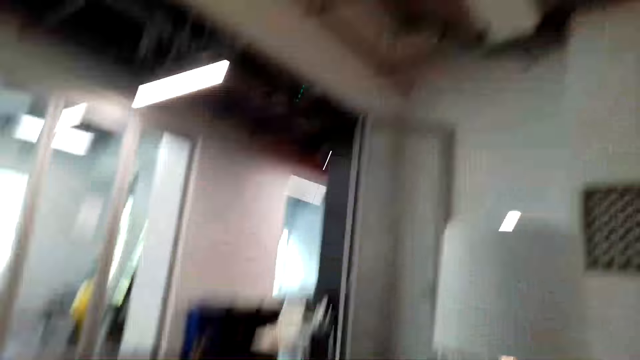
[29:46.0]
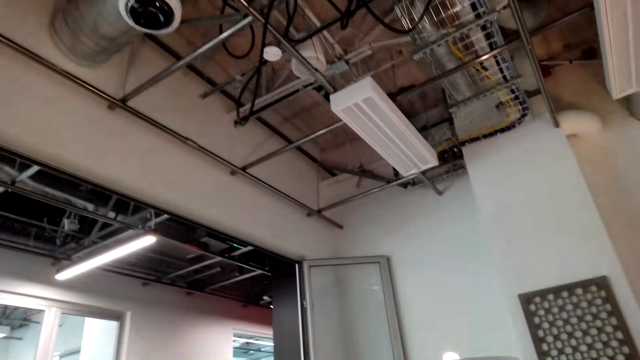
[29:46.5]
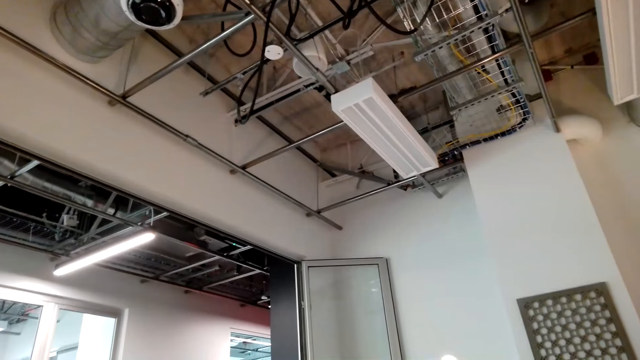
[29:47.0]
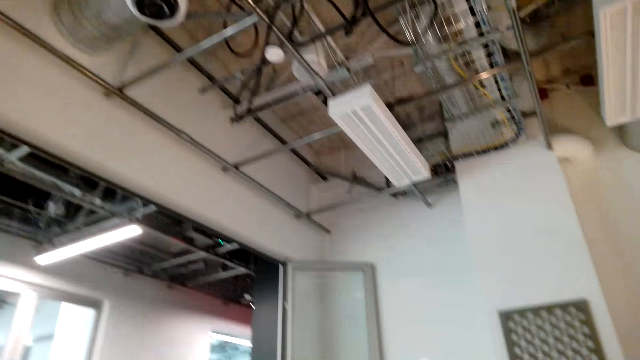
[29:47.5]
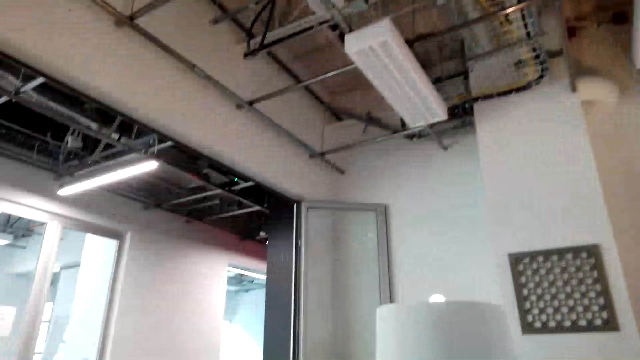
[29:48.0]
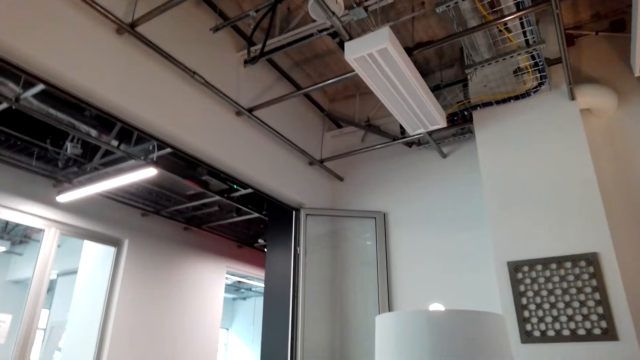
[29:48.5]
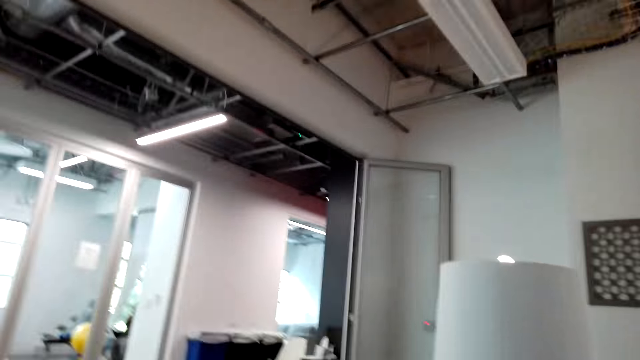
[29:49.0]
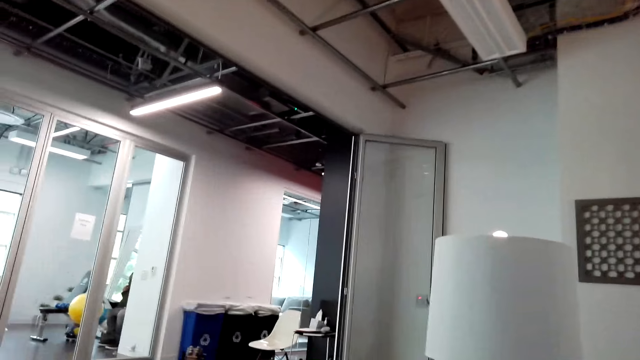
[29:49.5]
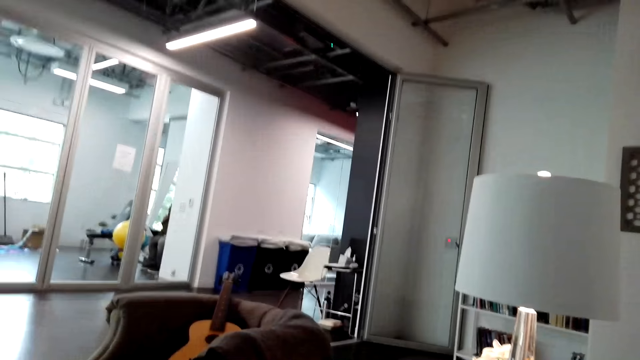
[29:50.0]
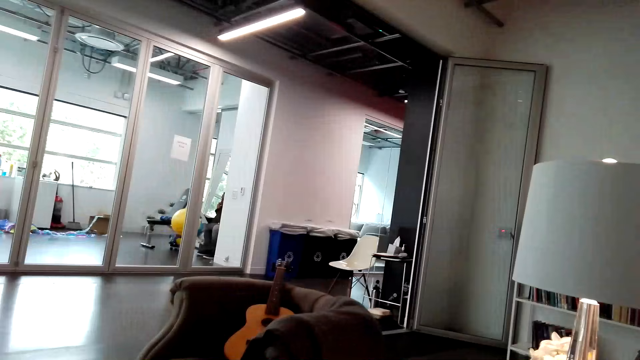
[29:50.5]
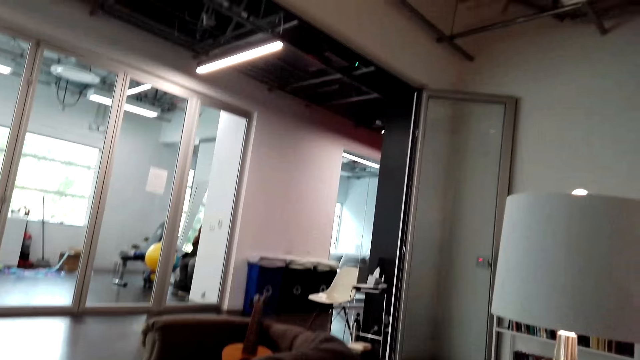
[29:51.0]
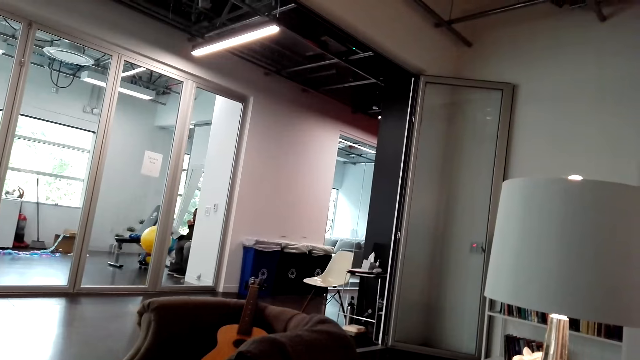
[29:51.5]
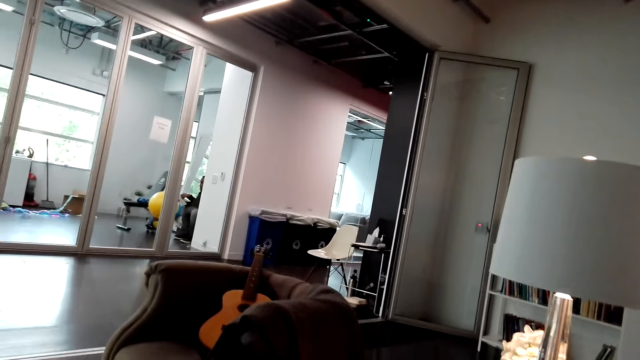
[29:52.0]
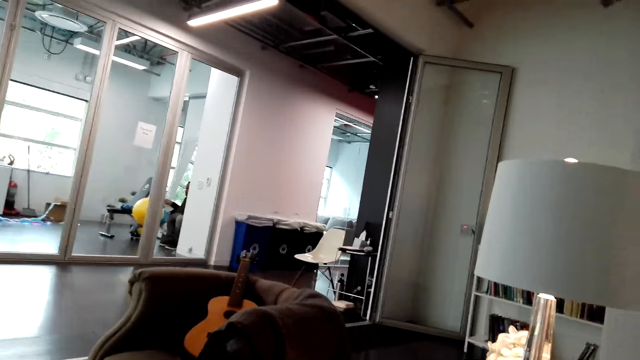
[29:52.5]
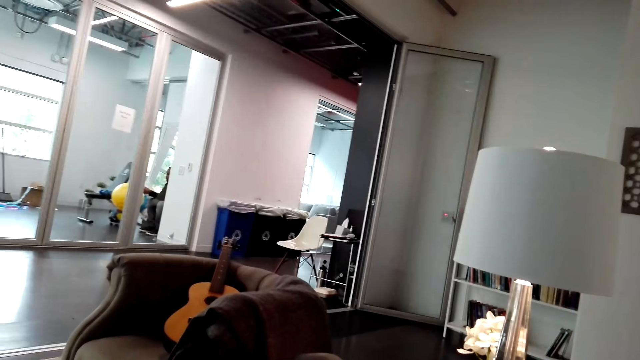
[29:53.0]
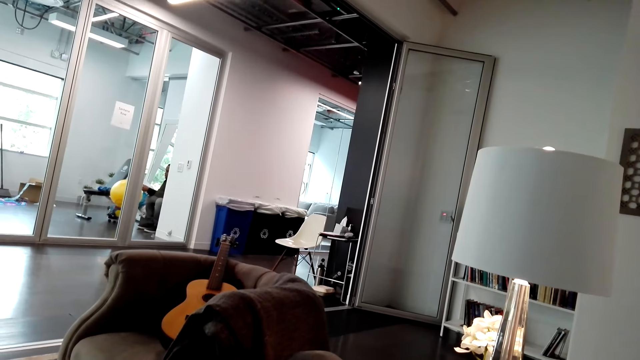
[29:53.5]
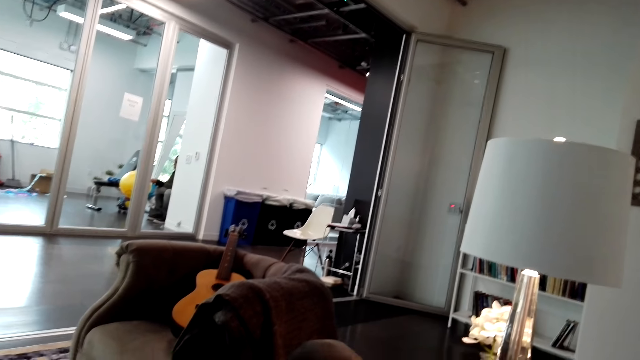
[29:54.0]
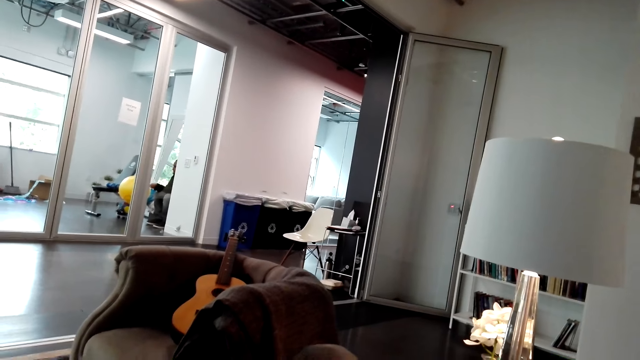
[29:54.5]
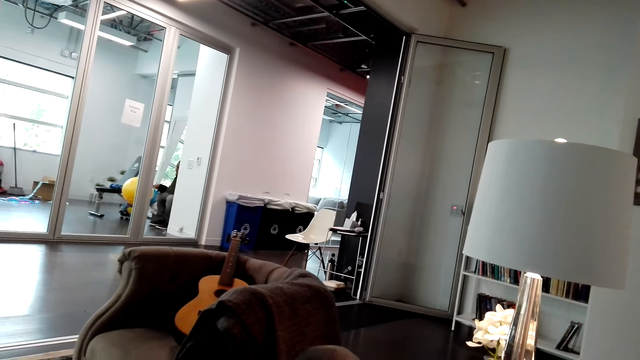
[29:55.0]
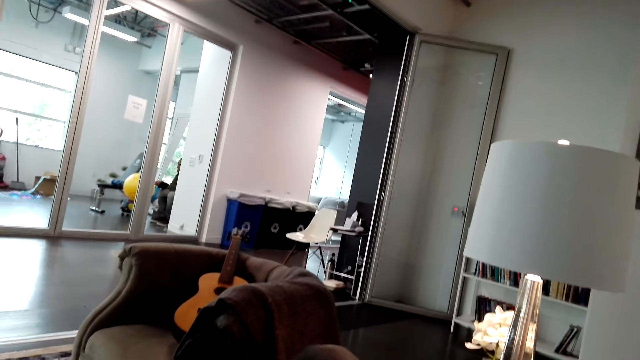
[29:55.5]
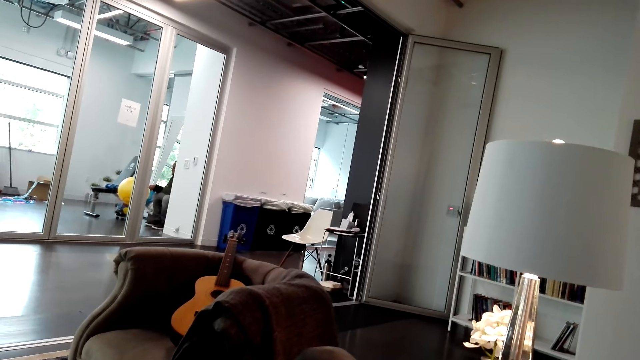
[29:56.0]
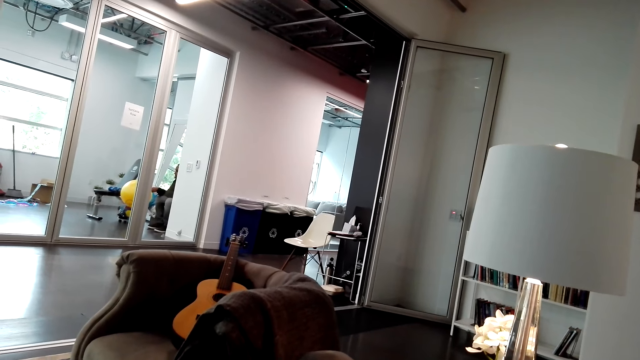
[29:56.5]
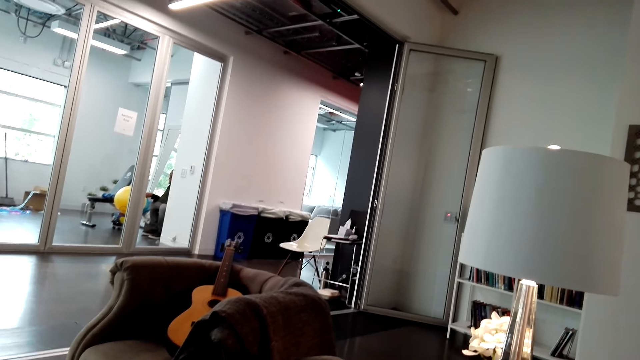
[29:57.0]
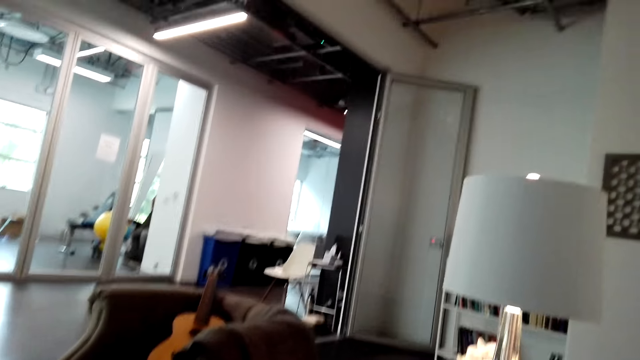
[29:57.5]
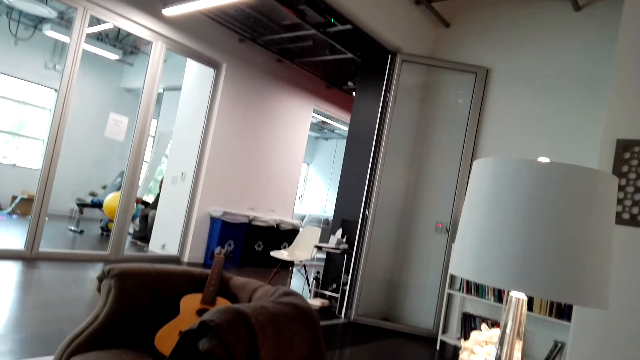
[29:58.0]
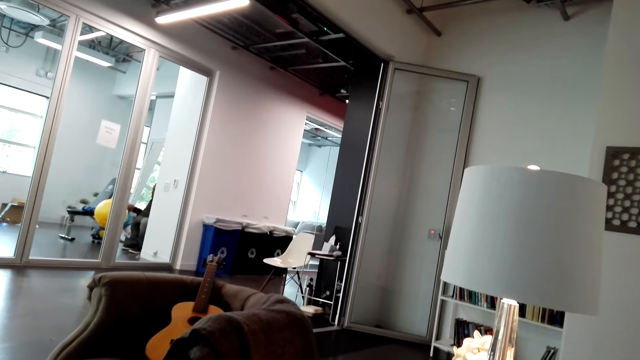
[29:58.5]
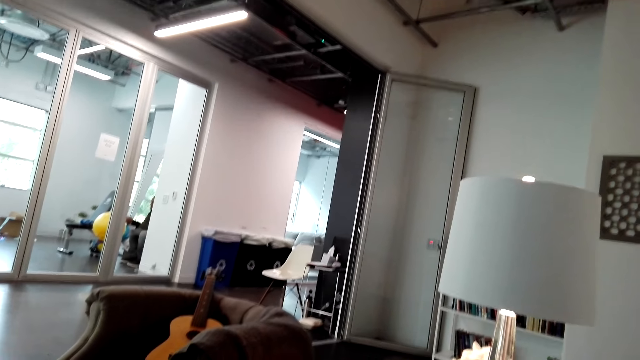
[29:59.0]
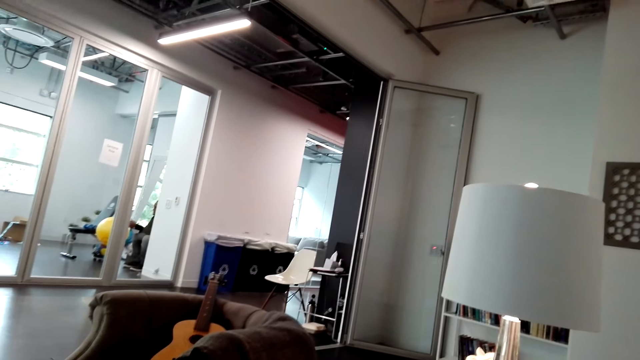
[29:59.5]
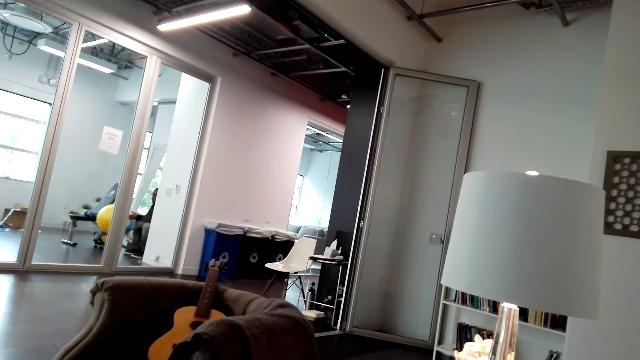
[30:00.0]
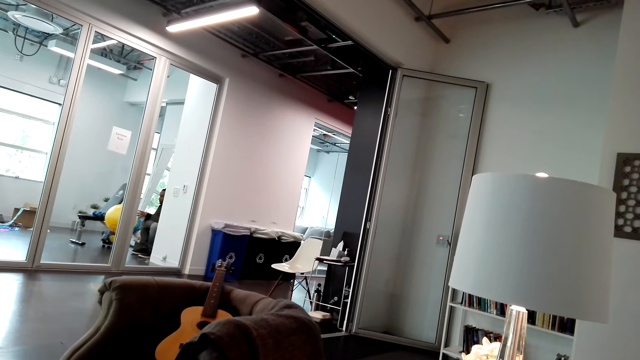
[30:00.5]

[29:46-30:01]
The camera wearer laughs. They talk with a person through the phone. The person talks with the camera wearer. The camera wearer laughs. The person talks with the camera wearer. The camera wearer talks with the person through the phone. The person talks with the camera wearer.

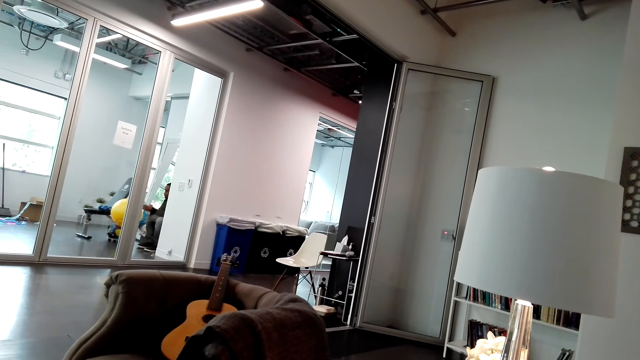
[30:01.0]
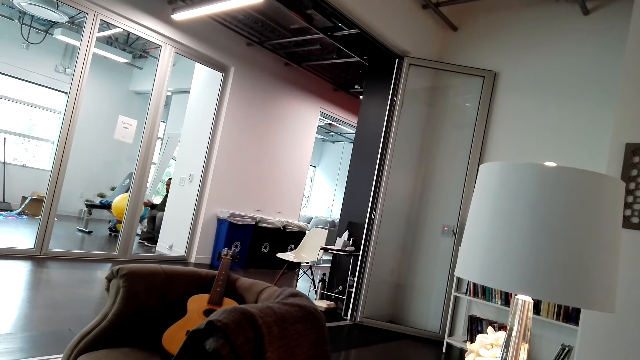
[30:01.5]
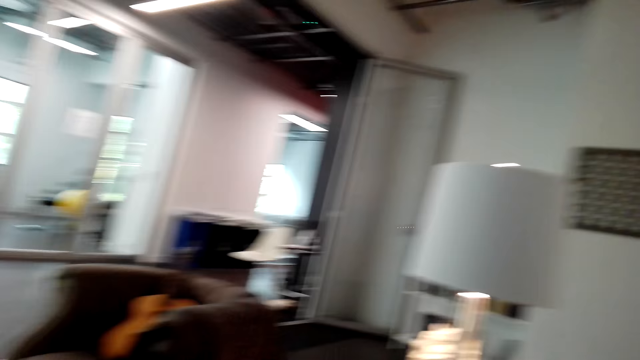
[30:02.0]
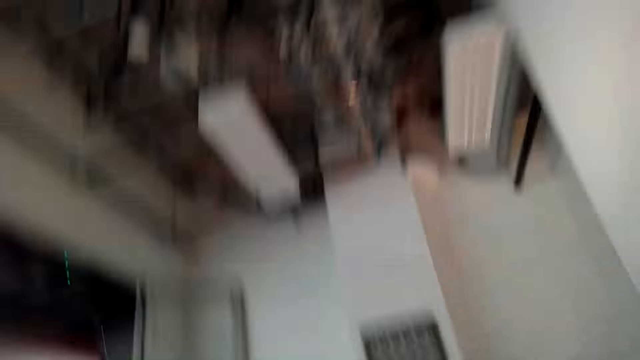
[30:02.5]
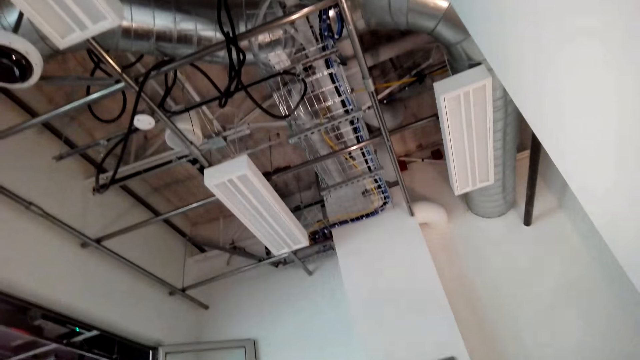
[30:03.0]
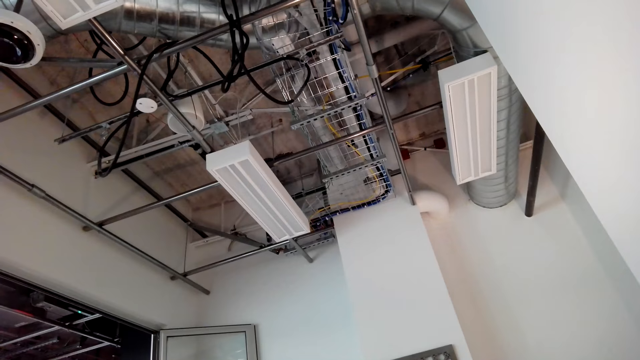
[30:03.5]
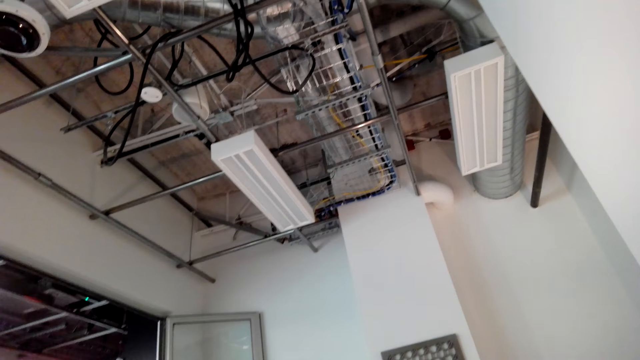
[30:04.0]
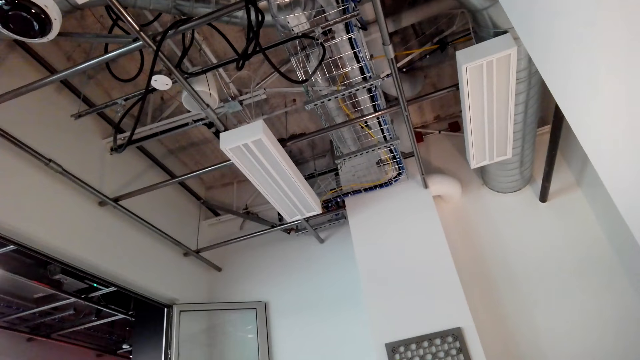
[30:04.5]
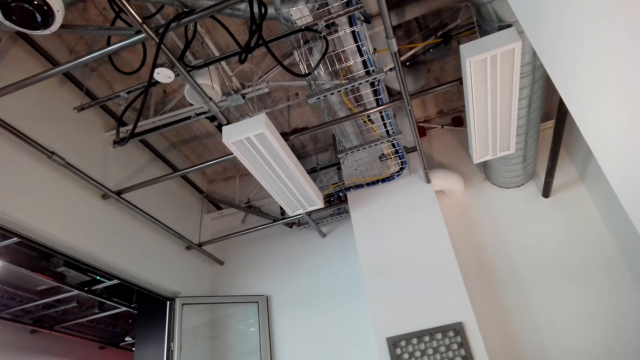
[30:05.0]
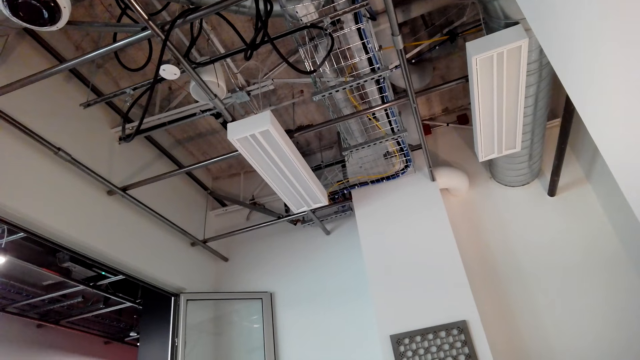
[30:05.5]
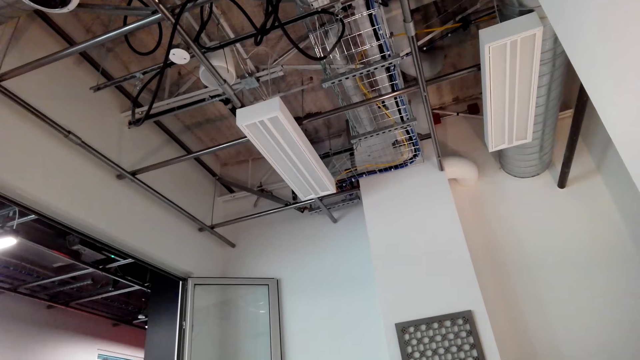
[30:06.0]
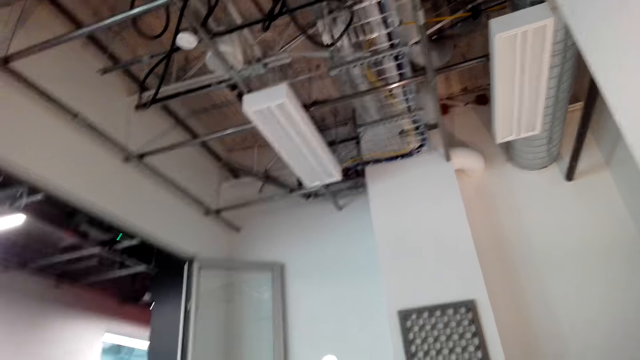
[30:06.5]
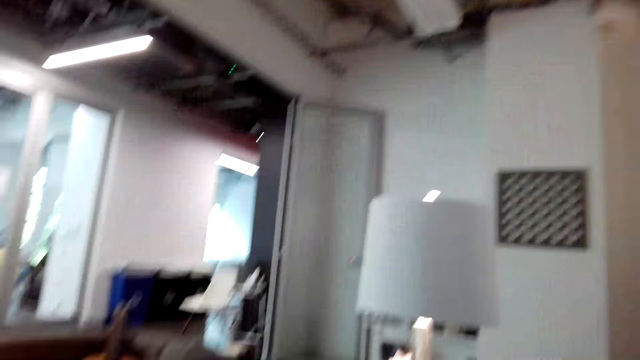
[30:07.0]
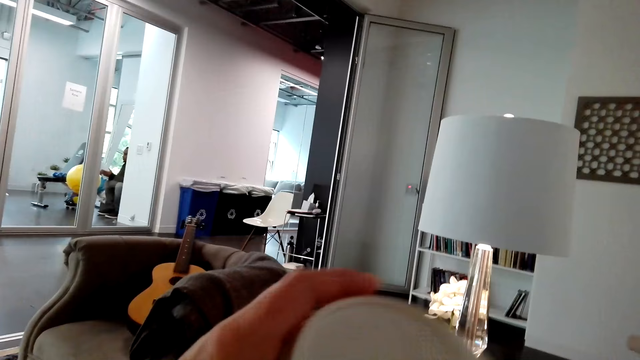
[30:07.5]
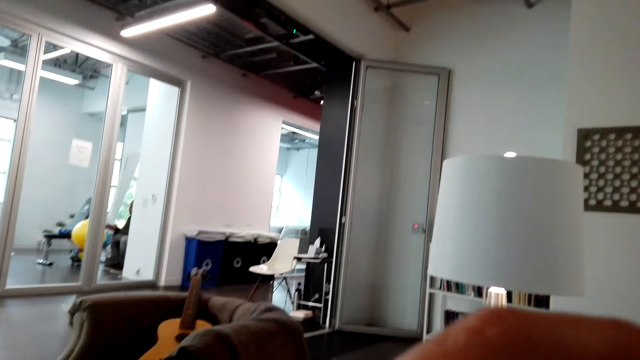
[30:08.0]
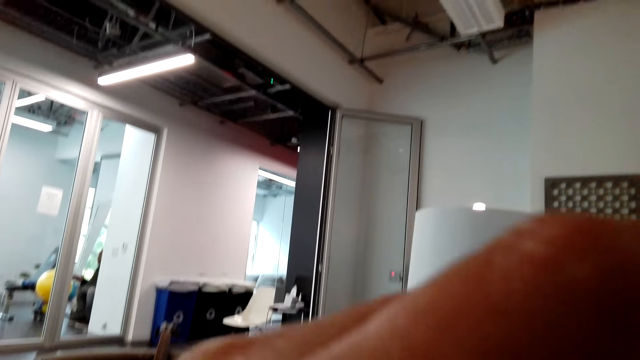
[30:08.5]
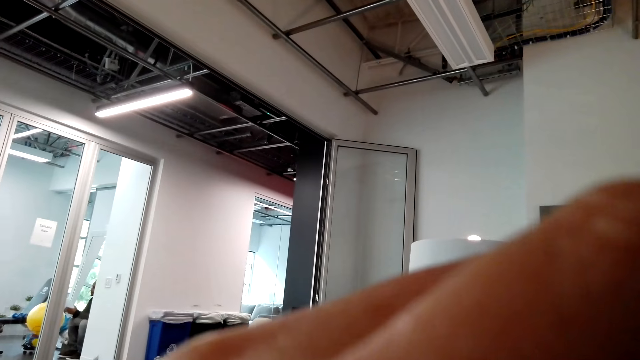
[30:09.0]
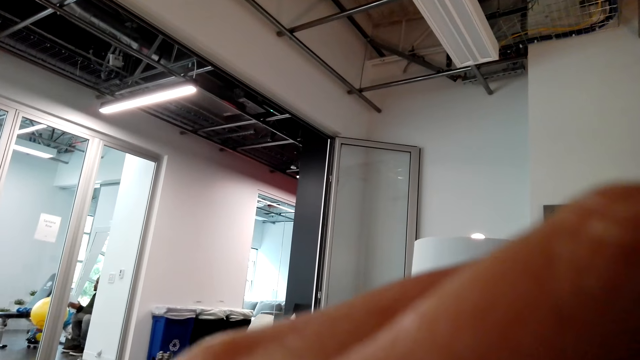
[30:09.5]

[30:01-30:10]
The camera wearer talks with a person through the phone. The person talks with the camera wearer. The camera wearer drinks tea.
